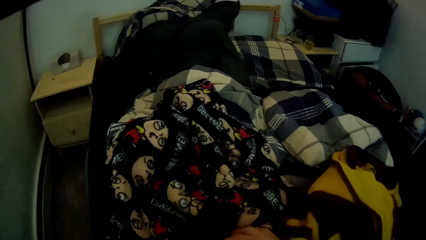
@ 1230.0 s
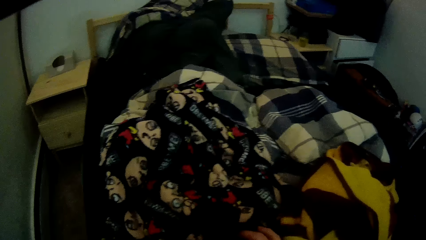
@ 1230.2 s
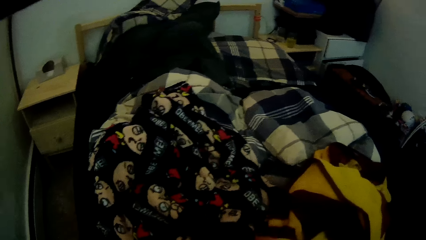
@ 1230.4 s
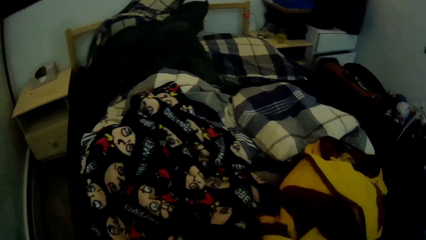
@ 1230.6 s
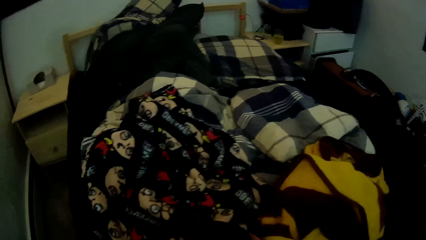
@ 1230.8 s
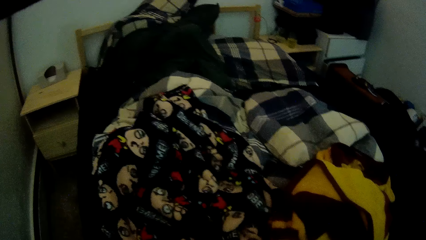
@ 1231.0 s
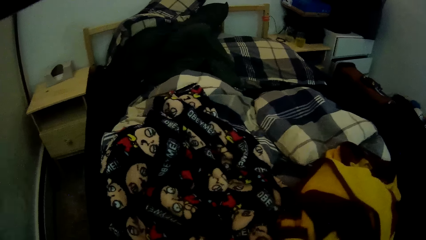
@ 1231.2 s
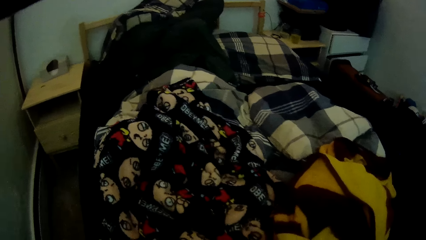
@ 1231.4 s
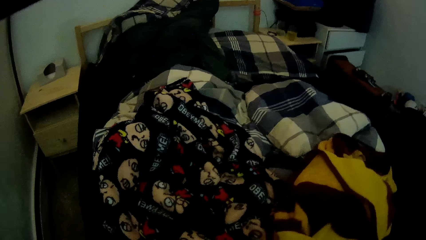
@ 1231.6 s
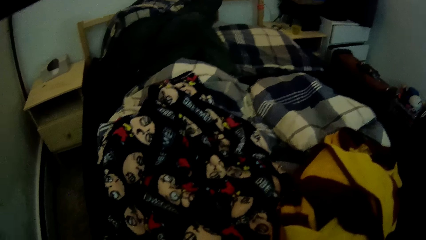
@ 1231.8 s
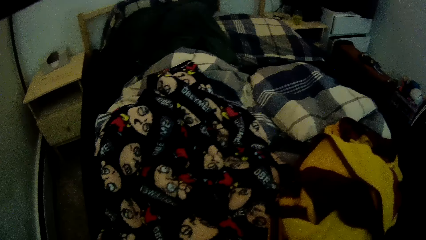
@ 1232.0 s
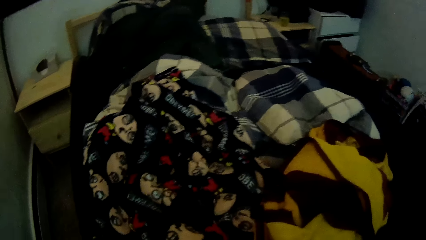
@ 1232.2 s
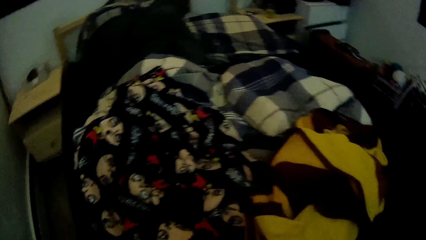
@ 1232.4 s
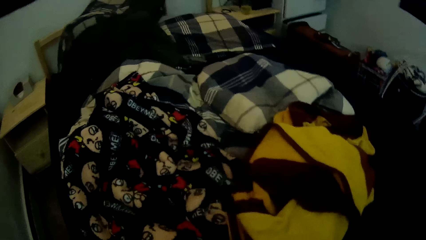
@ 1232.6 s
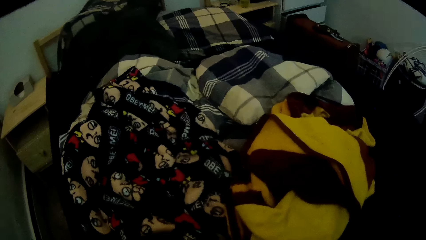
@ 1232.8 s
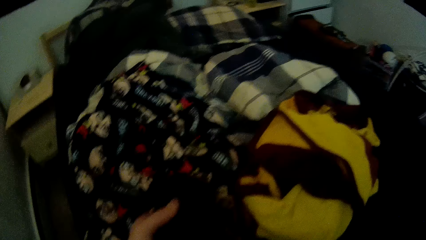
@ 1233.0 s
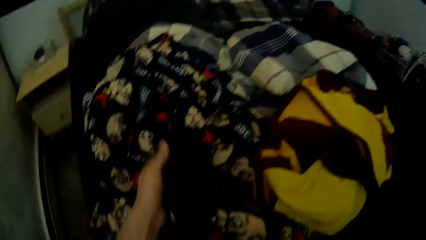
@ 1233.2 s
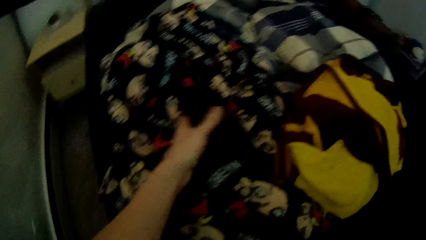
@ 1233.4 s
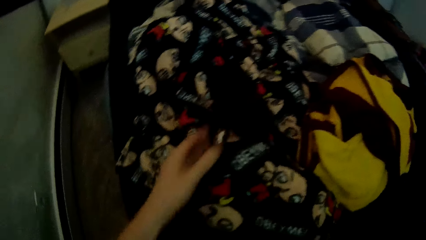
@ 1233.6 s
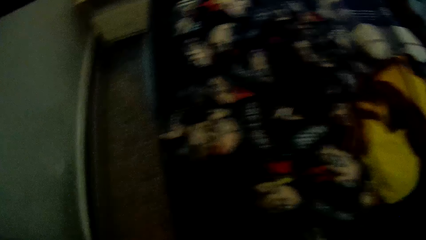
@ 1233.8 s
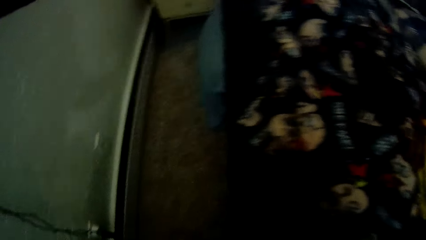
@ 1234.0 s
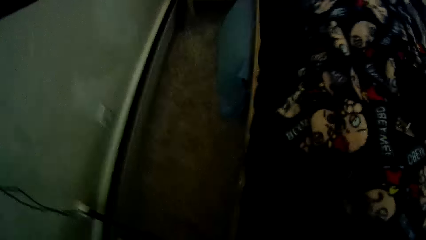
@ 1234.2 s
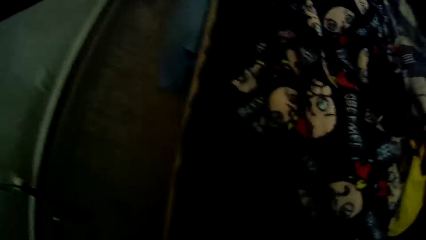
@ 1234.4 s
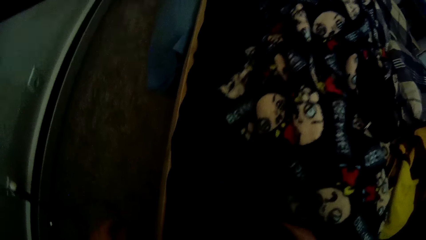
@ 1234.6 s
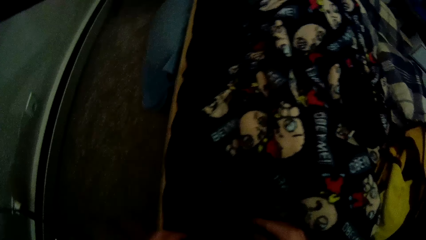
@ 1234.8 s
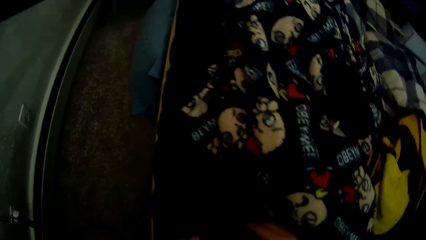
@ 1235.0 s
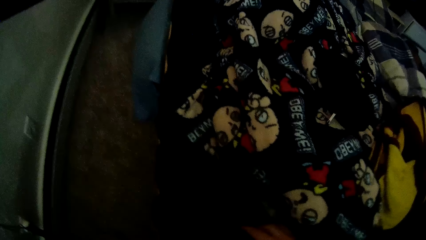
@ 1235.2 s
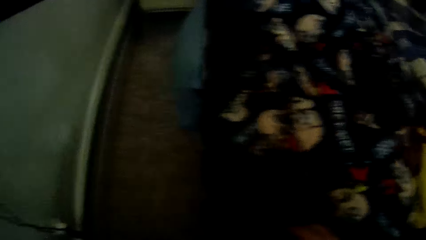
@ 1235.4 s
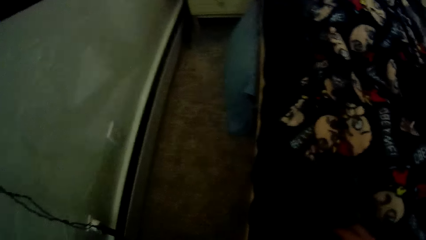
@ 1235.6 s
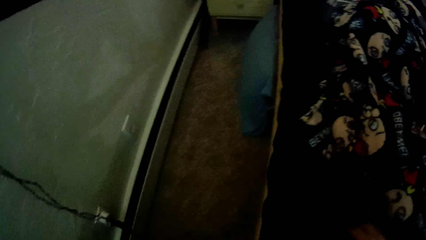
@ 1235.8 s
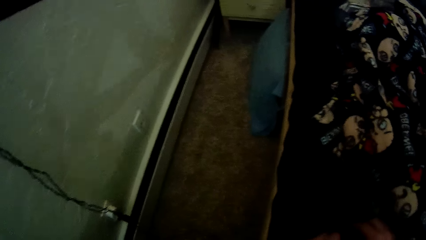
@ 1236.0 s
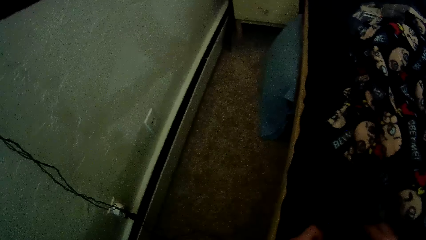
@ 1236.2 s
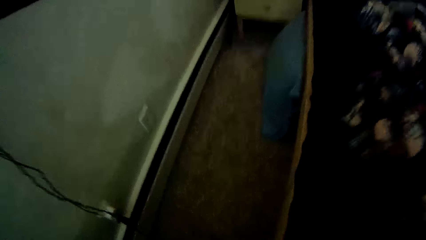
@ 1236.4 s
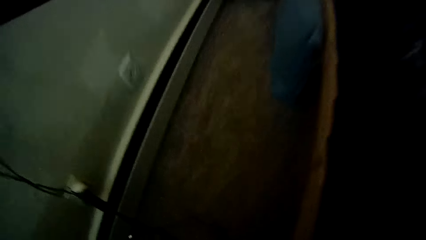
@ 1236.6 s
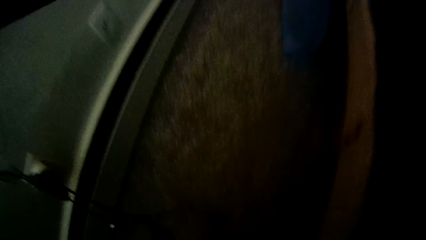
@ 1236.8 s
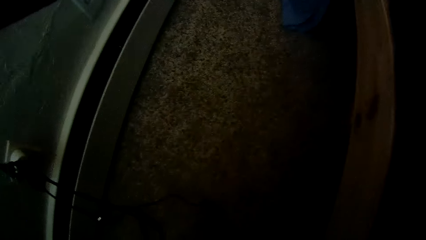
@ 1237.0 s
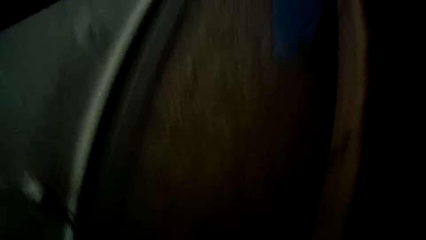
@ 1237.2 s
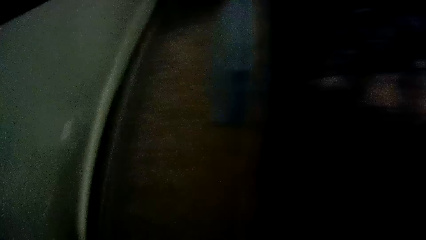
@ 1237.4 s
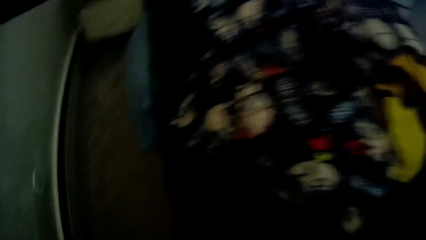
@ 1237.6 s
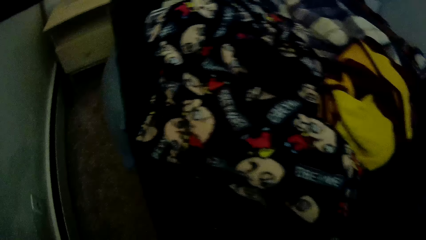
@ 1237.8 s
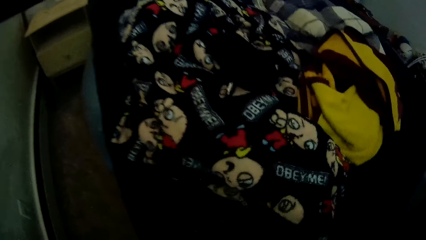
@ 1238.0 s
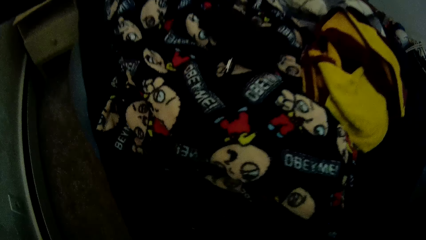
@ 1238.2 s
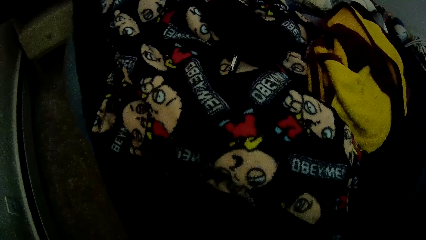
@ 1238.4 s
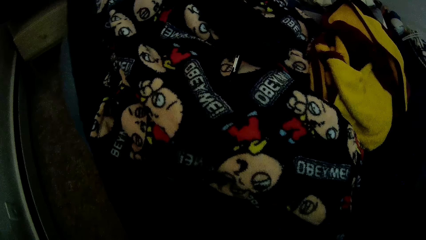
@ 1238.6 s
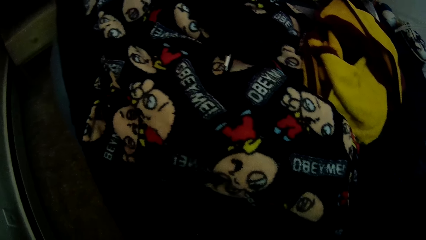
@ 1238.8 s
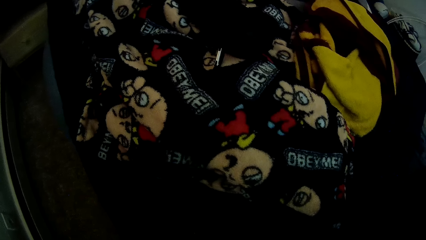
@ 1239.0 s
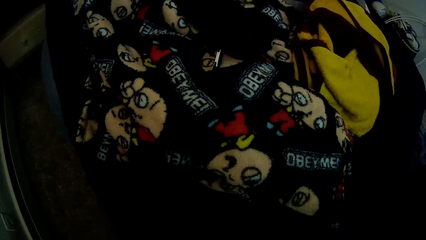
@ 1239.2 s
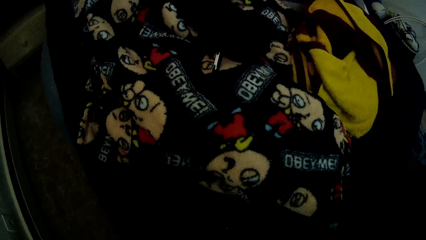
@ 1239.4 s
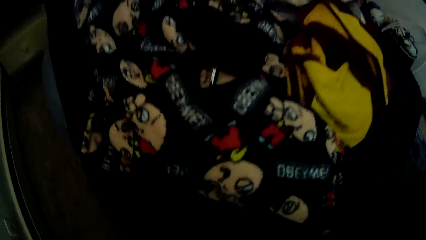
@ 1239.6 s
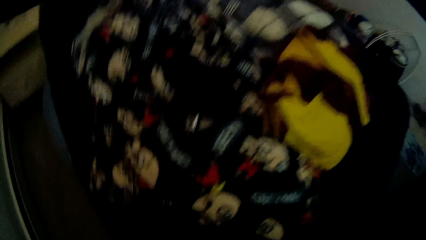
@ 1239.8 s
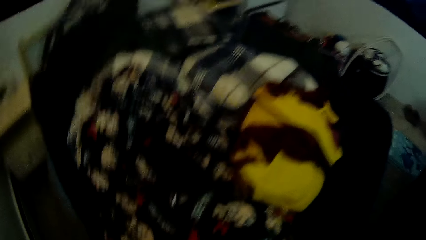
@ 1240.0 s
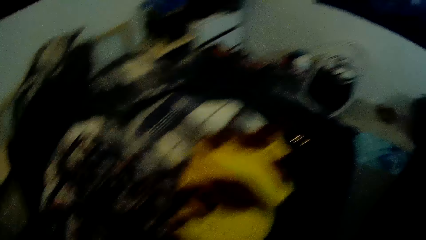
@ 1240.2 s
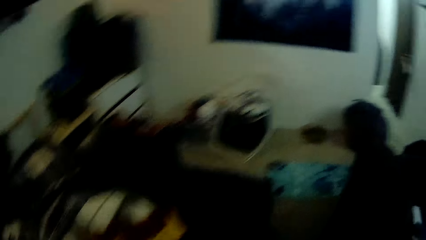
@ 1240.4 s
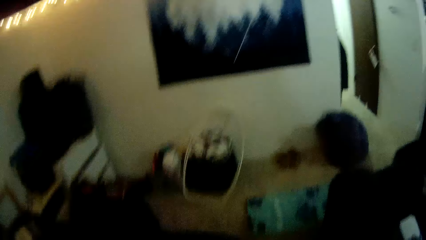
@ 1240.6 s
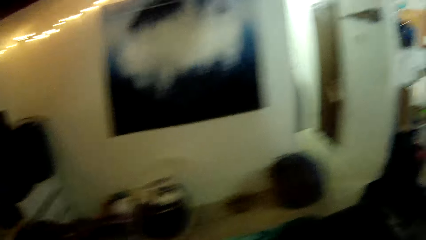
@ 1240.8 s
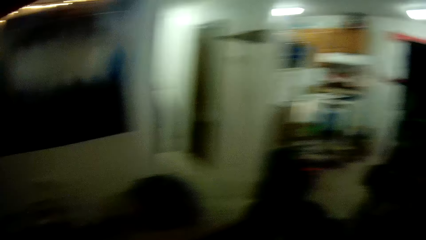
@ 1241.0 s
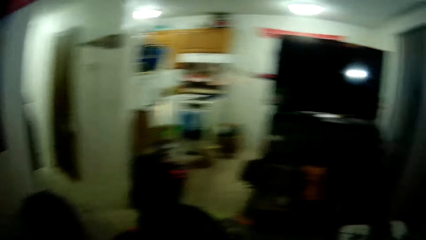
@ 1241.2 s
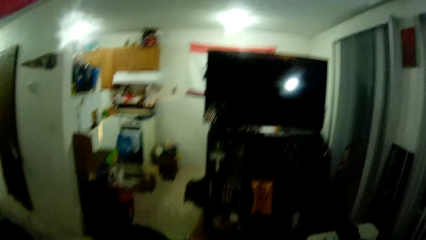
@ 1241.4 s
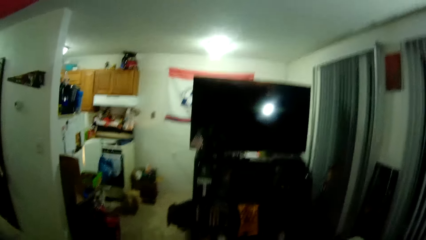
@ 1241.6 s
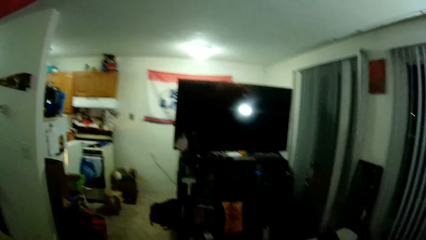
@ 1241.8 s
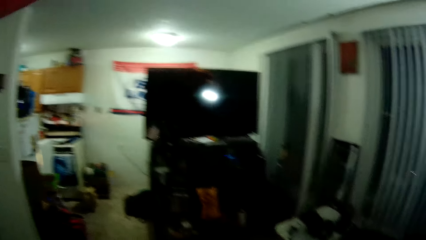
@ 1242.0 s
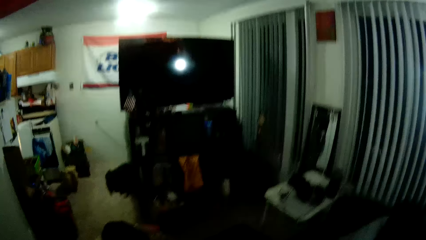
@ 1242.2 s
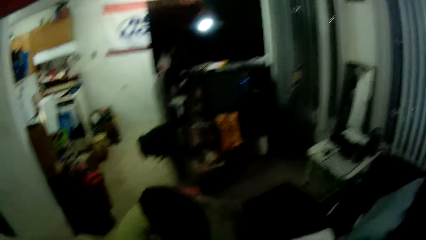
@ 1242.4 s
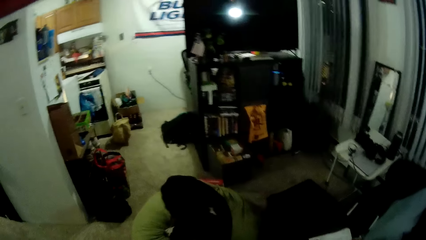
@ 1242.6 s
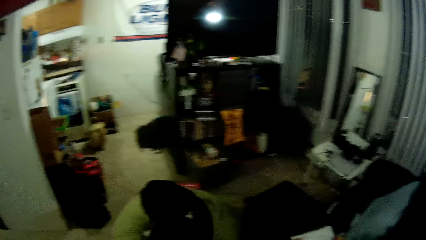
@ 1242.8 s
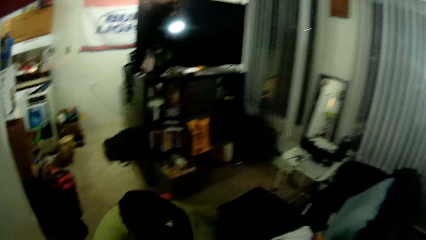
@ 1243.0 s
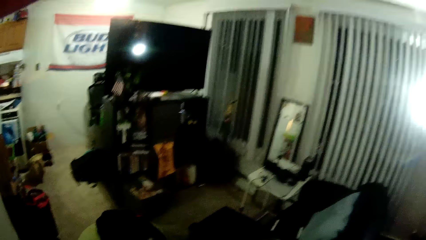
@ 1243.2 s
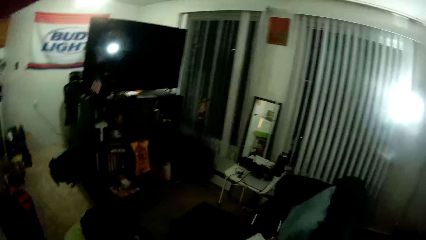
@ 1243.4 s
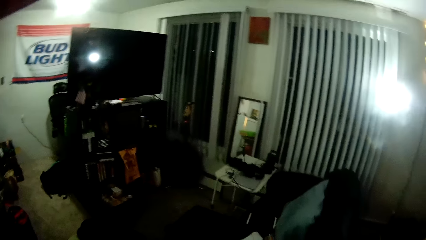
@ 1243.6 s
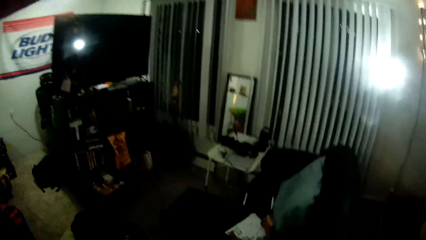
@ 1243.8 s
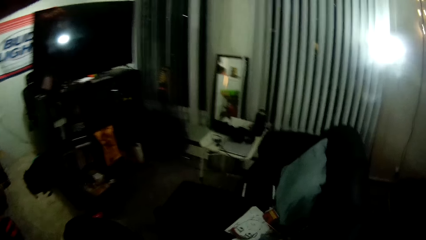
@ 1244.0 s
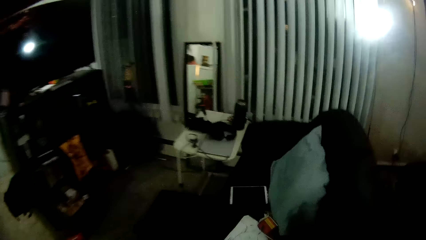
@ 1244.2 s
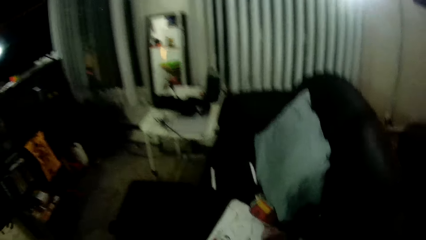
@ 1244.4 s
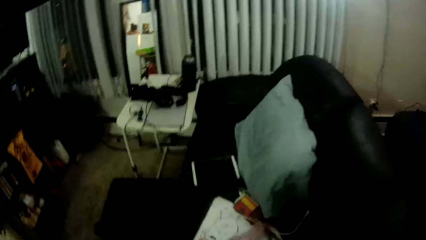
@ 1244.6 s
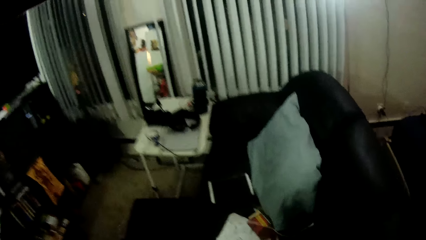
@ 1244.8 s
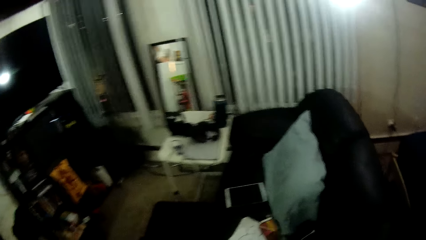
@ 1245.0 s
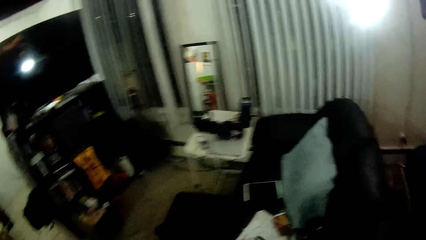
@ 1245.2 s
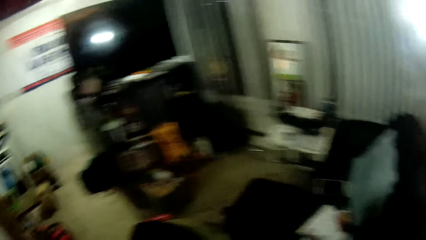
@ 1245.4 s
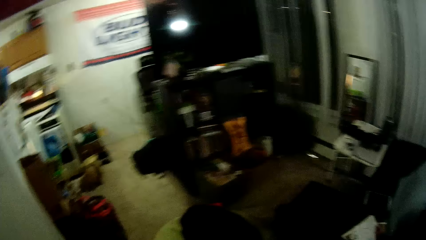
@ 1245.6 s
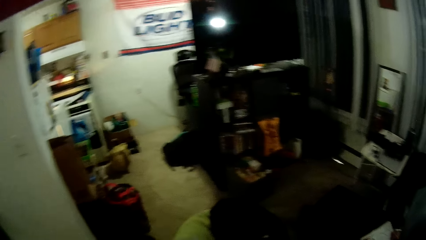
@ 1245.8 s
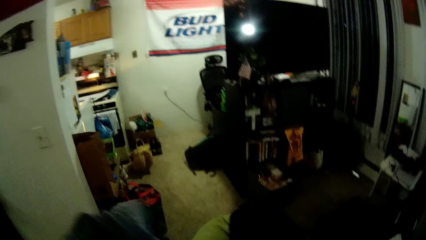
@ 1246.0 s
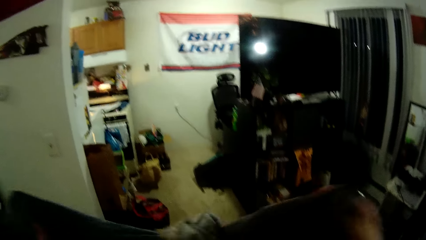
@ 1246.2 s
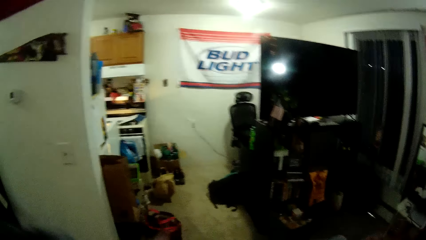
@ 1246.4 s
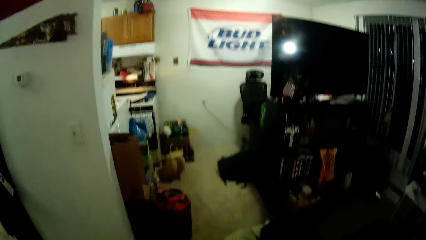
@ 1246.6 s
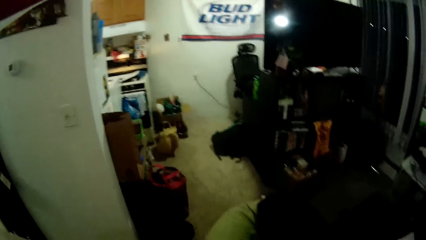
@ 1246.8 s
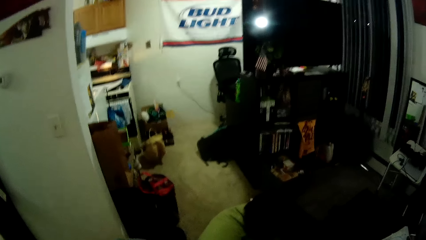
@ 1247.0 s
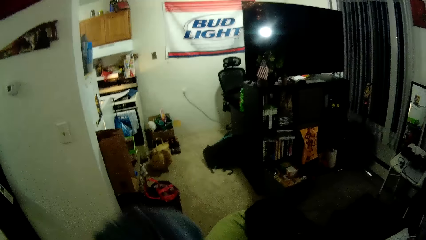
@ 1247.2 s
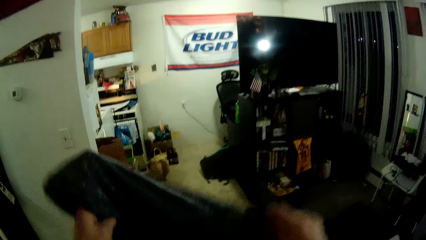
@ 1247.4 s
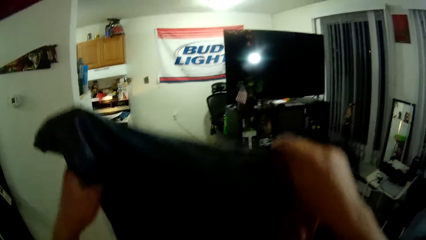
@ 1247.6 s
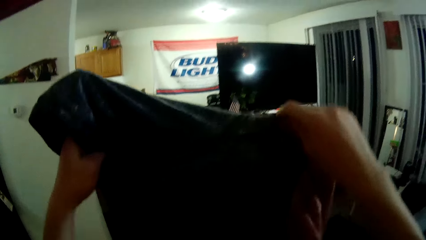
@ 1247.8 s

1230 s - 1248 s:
The camera wearer looks at the bed sheets. He plugs the watch with the charger with both hands. He picks the towel from the couch with his right hand. He folds the towel with both hands.
